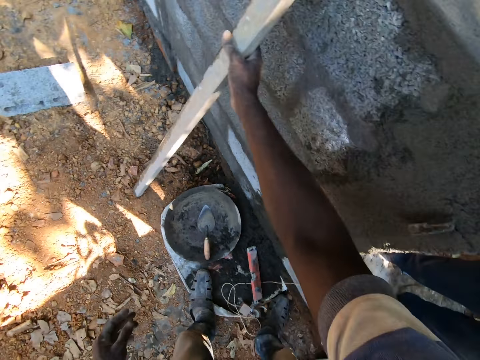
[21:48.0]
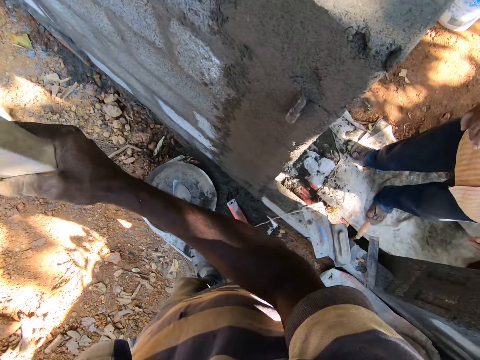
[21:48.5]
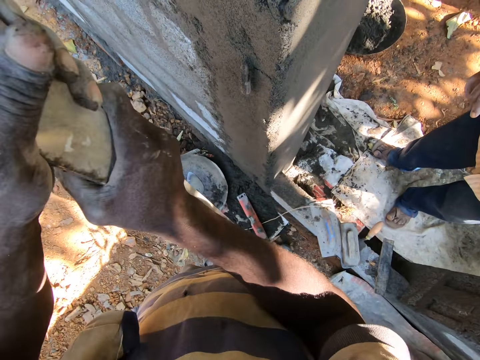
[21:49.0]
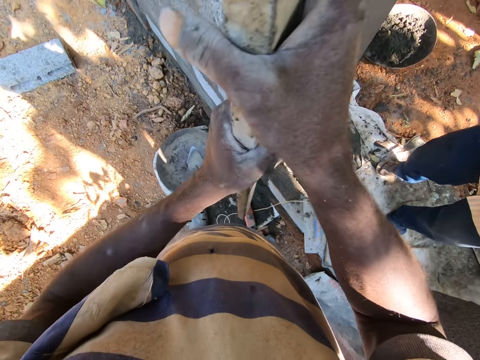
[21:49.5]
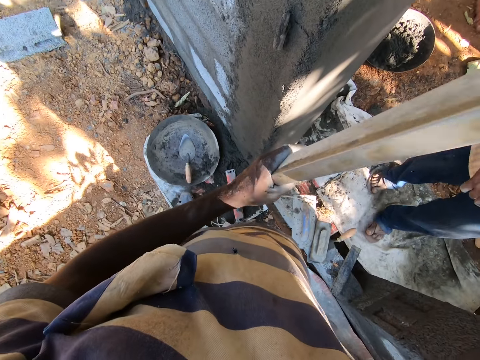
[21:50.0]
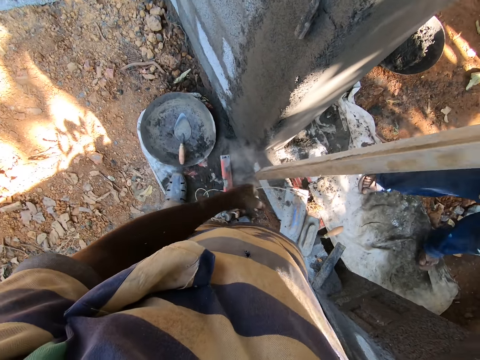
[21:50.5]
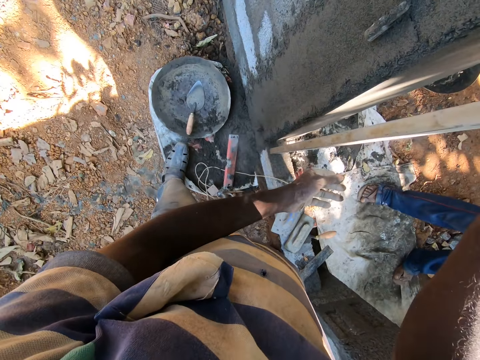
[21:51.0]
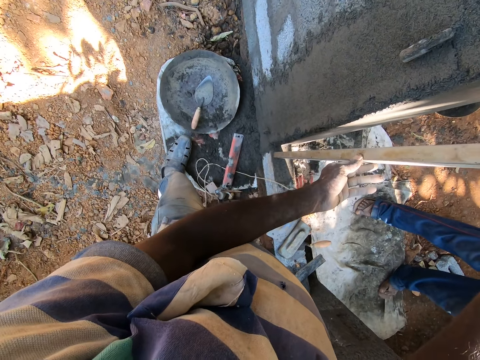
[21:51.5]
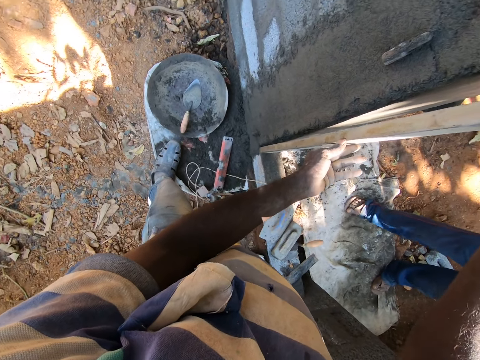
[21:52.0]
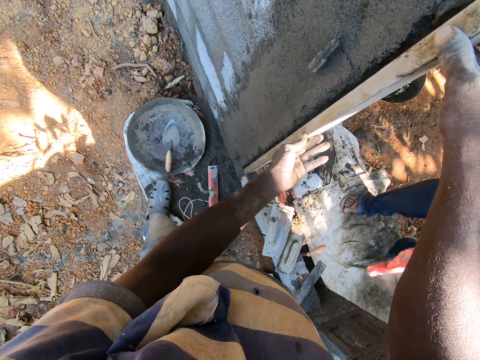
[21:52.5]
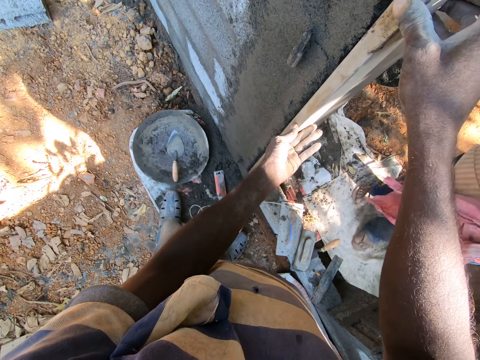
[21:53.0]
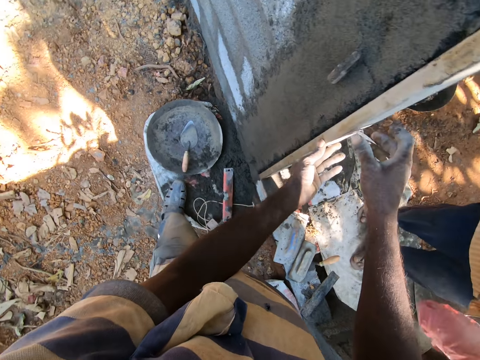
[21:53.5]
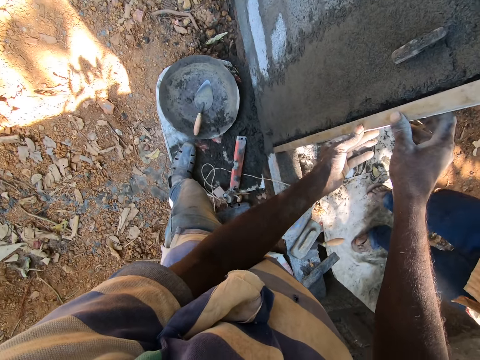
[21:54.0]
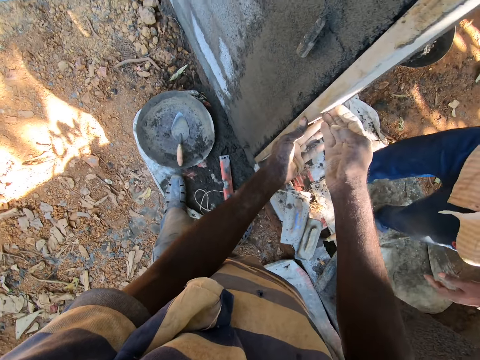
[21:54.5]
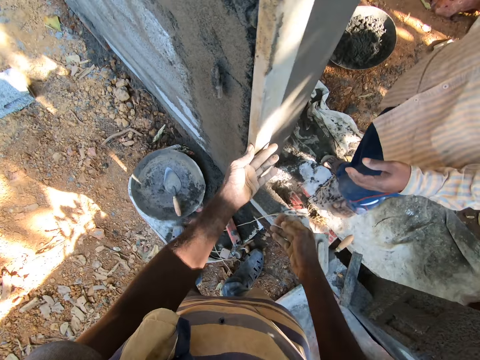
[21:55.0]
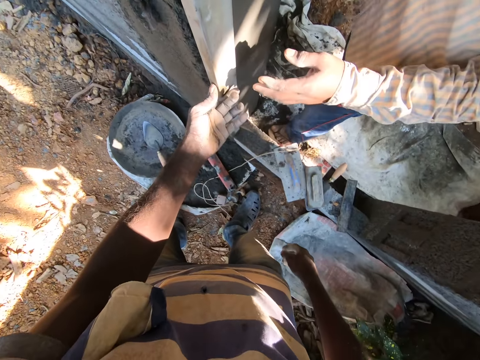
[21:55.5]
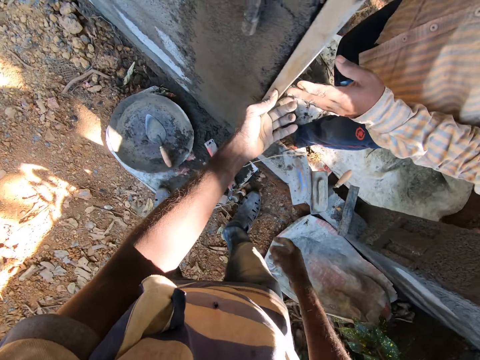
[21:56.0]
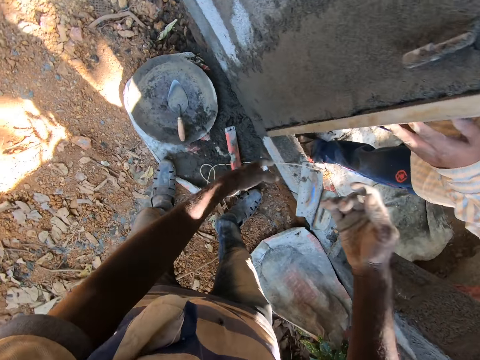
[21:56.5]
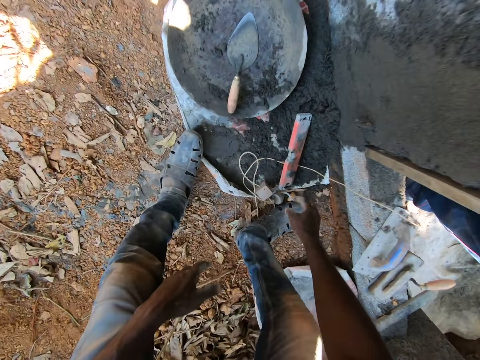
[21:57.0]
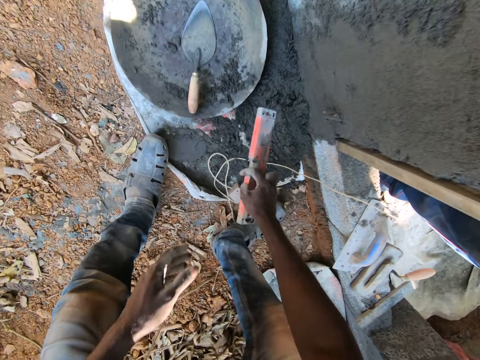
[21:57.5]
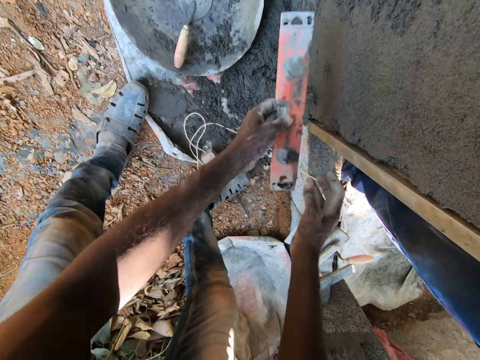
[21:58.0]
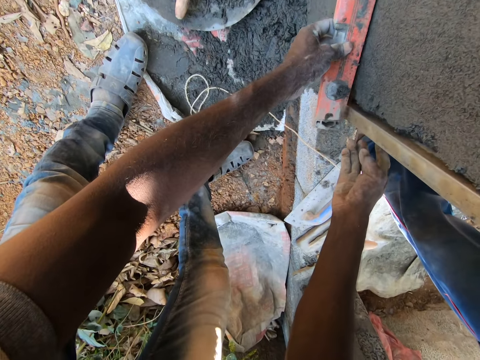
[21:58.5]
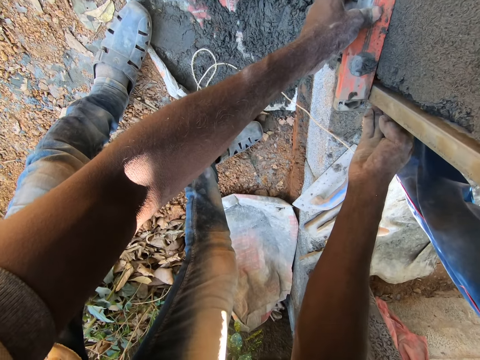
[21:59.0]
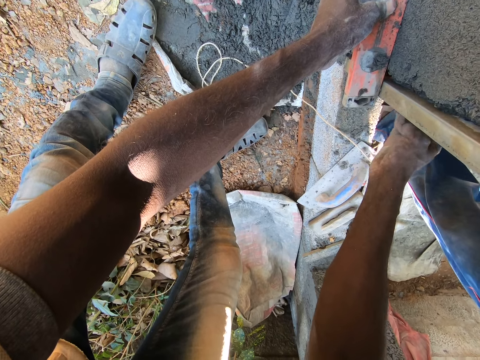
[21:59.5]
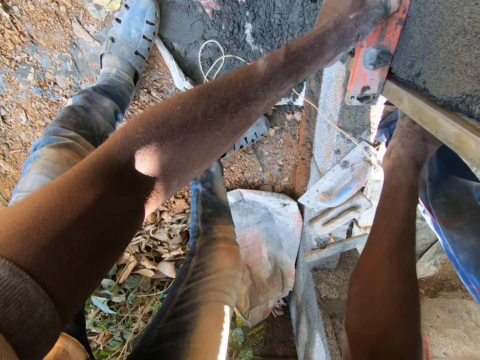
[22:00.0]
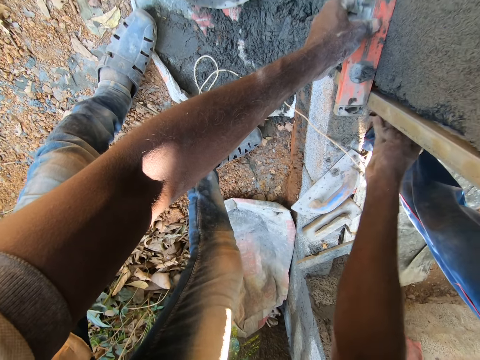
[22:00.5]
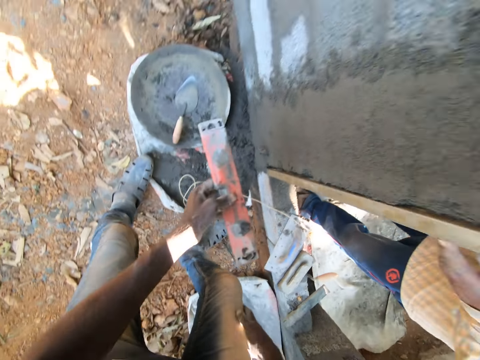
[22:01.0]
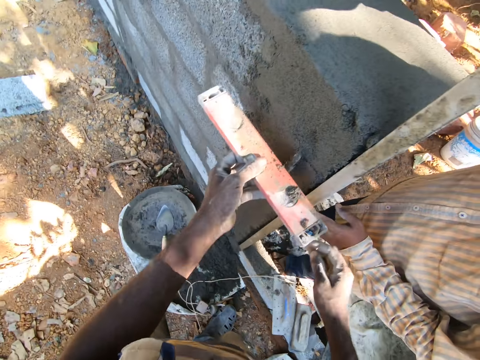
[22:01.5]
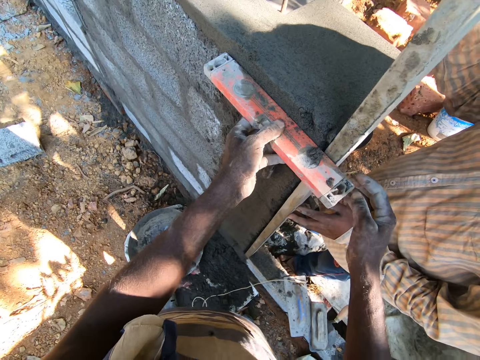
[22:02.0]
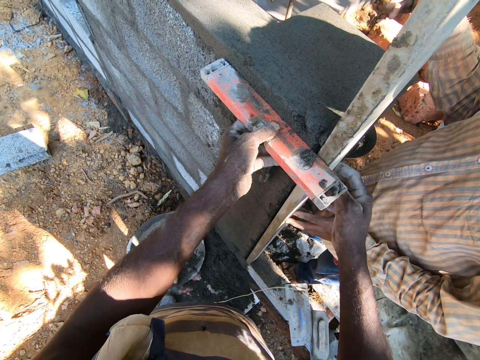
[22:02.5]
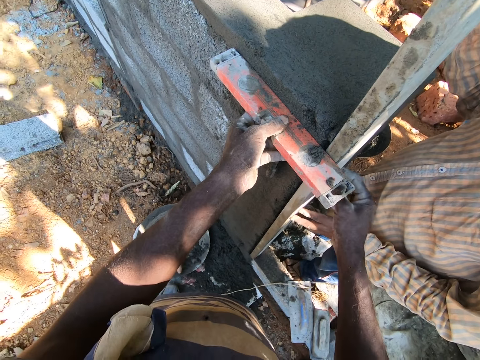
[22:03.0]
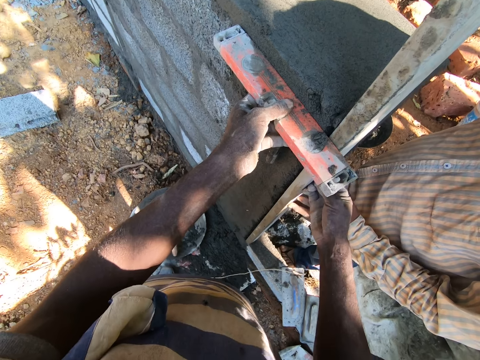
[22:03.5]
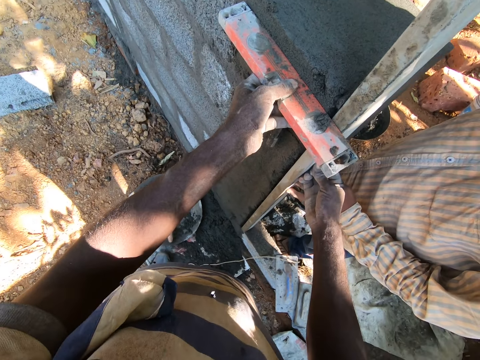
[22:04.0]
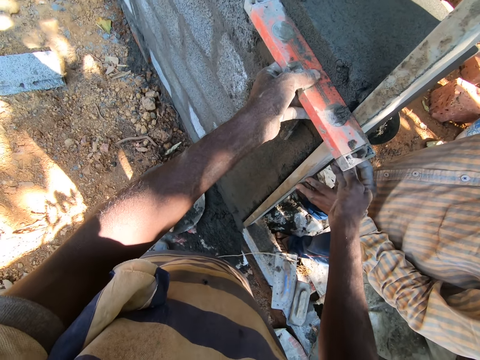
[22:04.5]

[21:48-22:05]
The camera wearer picks the bar or wood from the wall with his right hand. He holds the bar with both hands. He holds the bar with his right hand. He wipes down the bar with his left hand. He presses the bar against the wall with both hands. He aligns the wood on the wall. He hits the bar with his right hand. A man holds the bar against the wall with his left hand. The camera wearer picks the spirit level from the ground with his right hand. He transfers the spirit level from his right hand to his left hand. He picks the wood. He holds the spirit level against the wall with his left hand. He hits the bar with his right hand. He flattens the concrete on the lower side. He lifts the spirit level from the wall with his left hand. He holds the spirit level against the wall with his left hand. He hits the bar with his right hand.

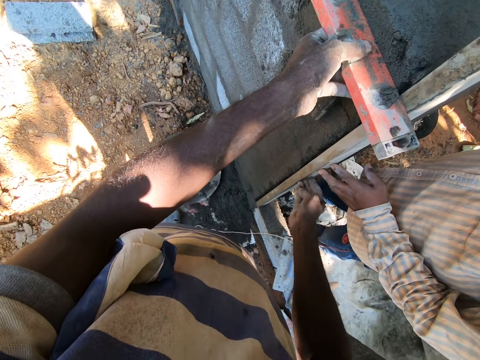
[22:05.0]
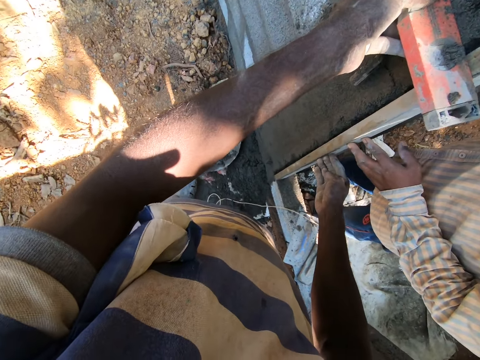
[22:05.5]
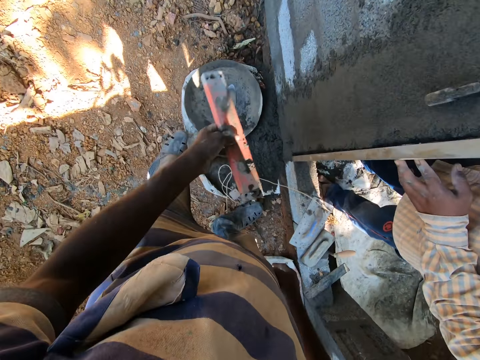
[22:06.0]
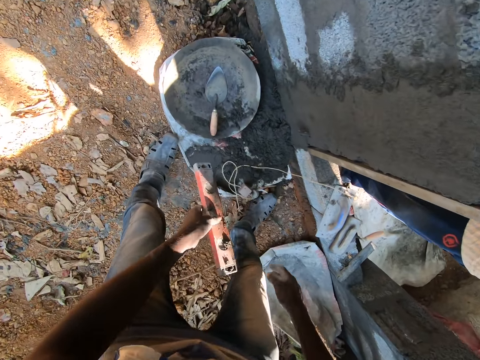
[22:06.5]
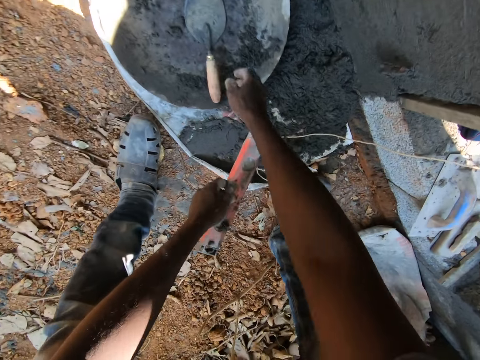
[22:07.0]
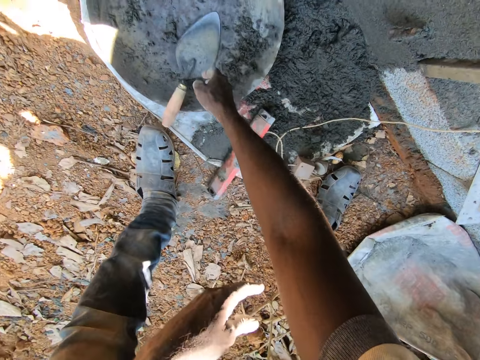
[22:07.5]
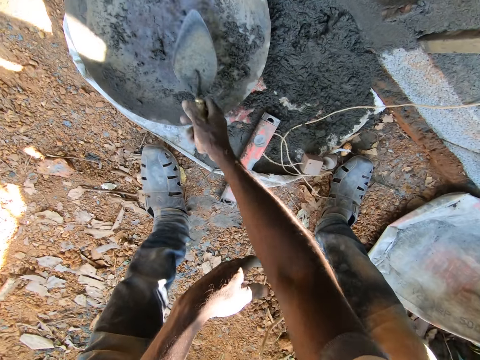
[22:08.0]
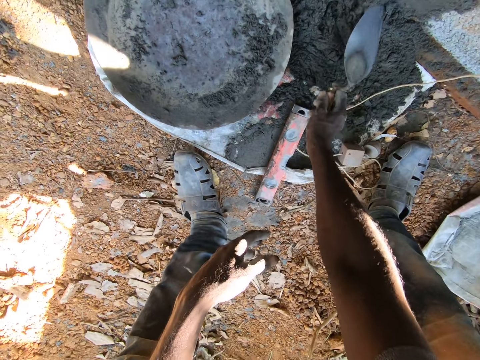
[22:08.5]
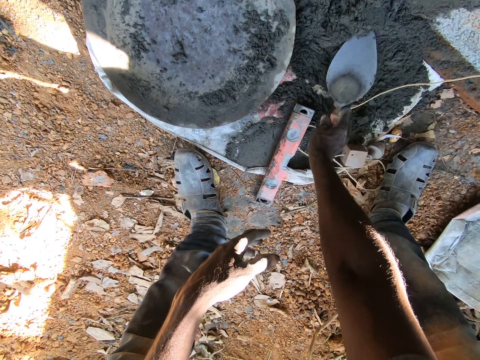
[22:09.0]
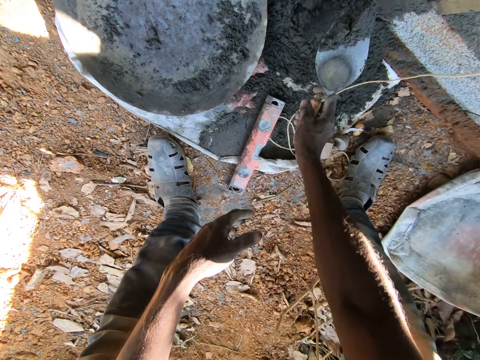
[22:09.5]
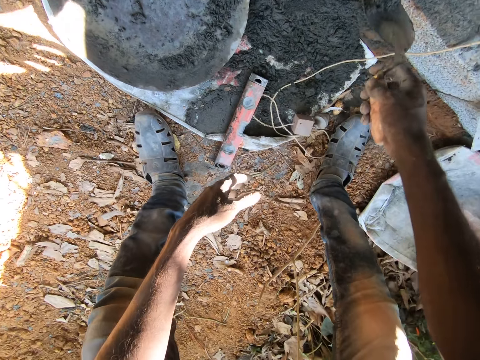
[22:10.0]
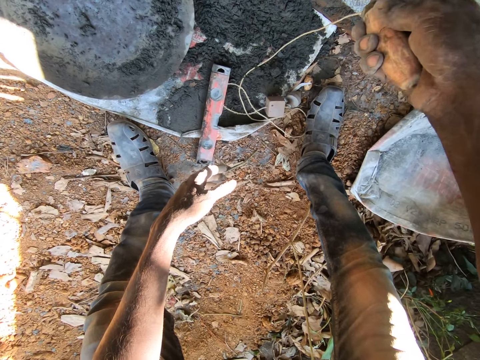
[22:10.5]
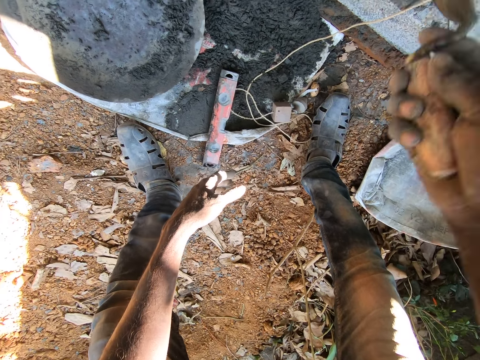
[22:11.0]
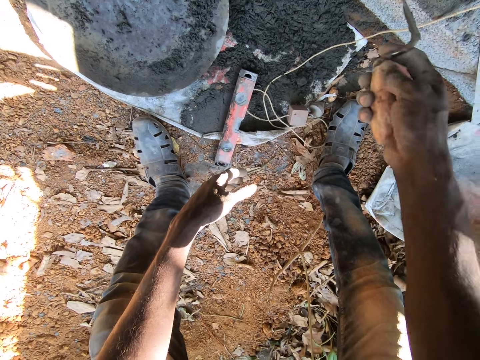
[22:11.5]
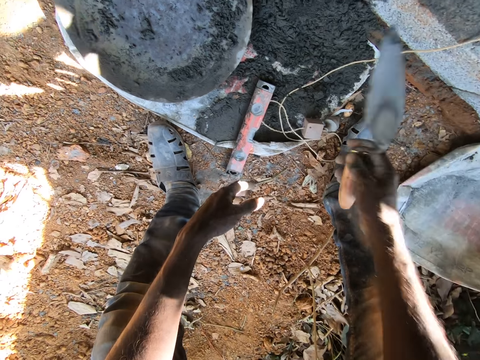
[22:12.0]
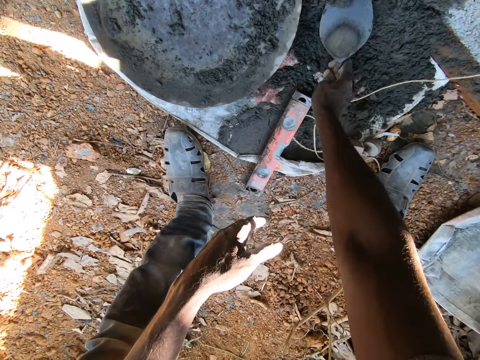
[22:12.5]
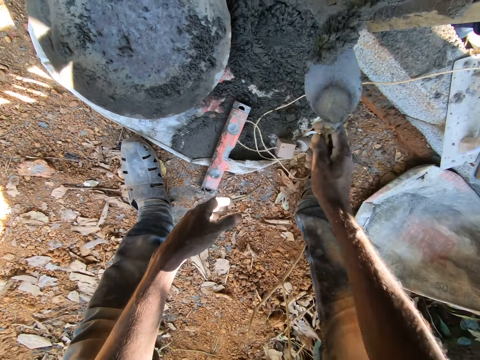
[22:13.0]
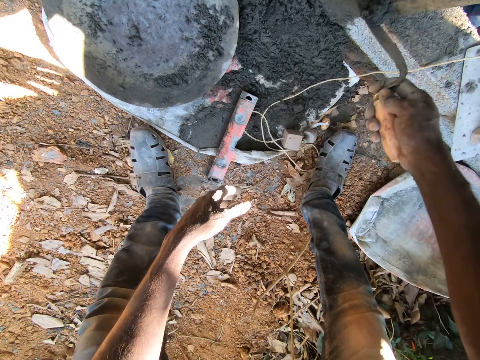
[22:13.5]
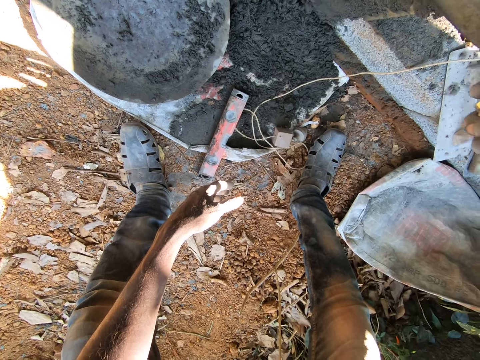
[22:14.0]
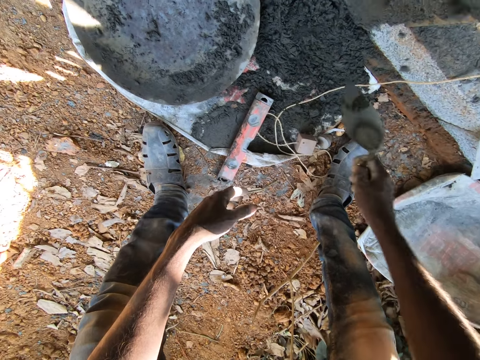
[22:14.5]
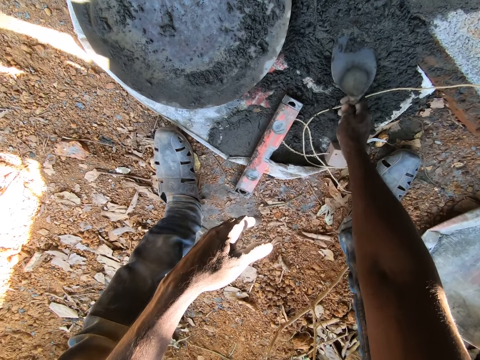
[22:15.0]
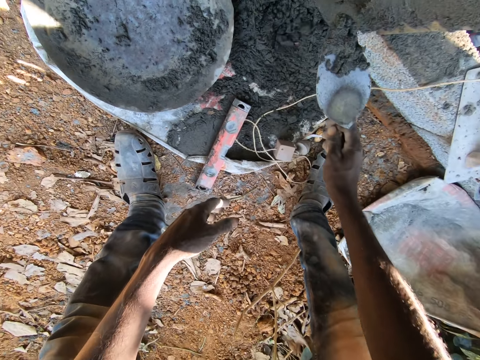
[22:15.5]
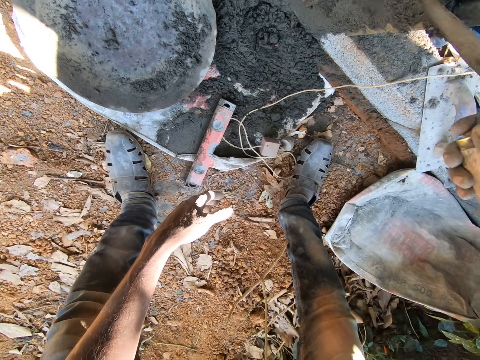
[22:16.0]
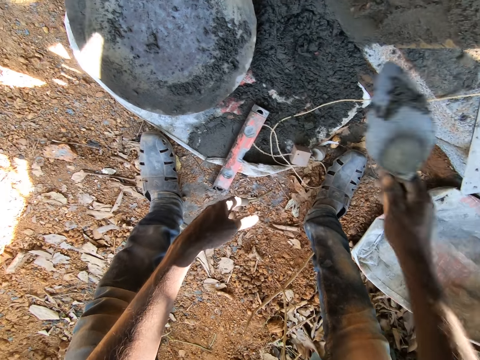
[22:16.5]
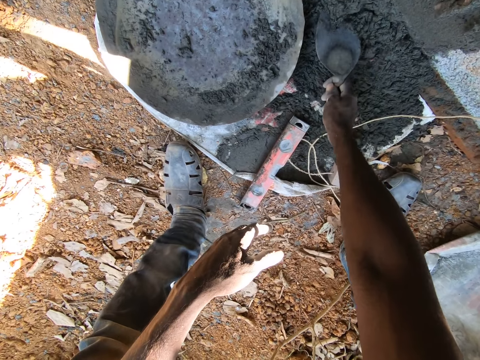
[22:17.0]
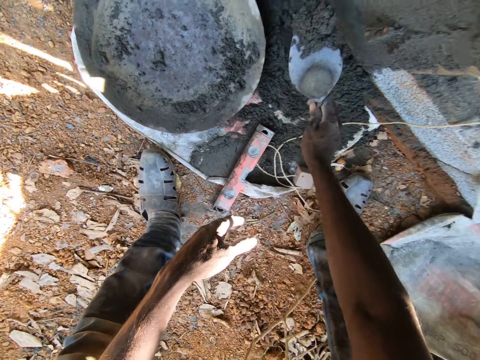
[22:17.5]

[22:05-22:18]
The camera wearer lifts his right hand from the wall. He lifts the spirit level from the wall with his left hand. He picks the trowel from the pan with his right hand. He drops the spirit level on the ground with his left hand. He scoops cement from the ground with the trowel with his right hand. He spreads the cement on the wall with the trowel with his right hand. He scoops cement from the ground with the trowel with his right hand. He spreads the cement on the wall with the trowel with his right hand. He scoops cement from the ground with the trowel with his right hand. He spreads the cement on the wall with the trowel with his right hand. He scoops cement from the ground with the trowel with his right hand.
